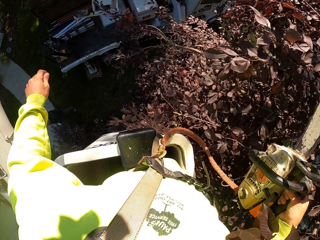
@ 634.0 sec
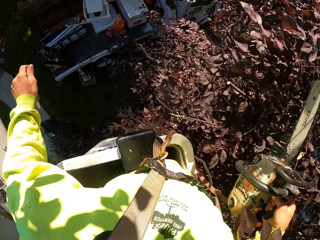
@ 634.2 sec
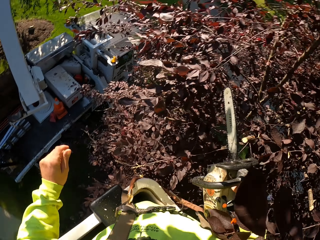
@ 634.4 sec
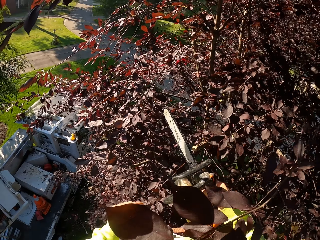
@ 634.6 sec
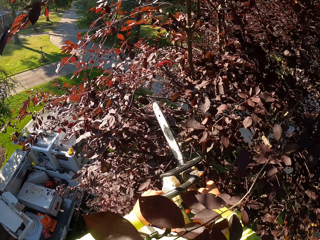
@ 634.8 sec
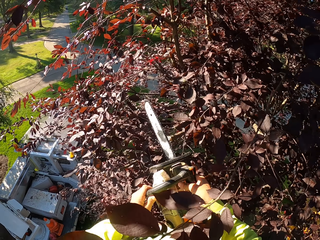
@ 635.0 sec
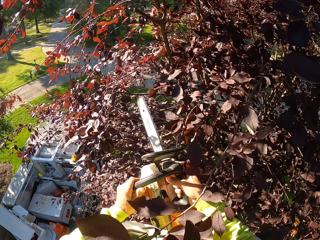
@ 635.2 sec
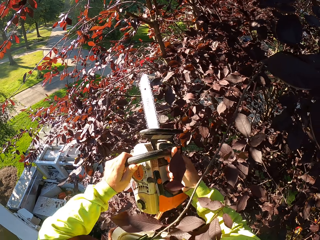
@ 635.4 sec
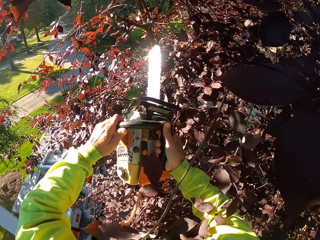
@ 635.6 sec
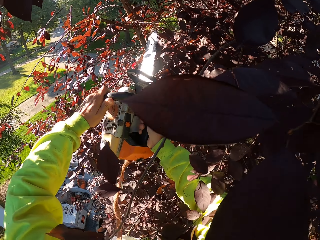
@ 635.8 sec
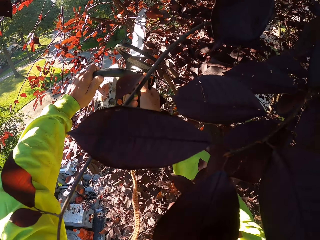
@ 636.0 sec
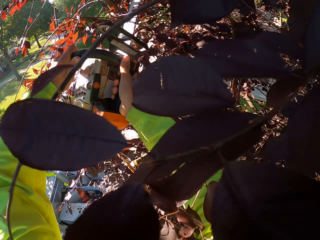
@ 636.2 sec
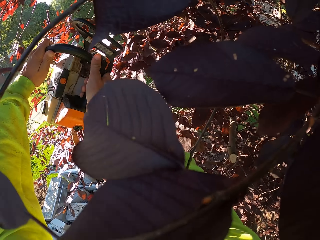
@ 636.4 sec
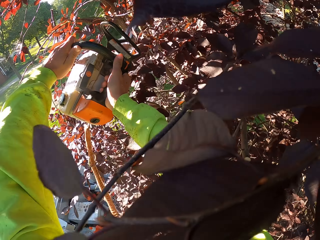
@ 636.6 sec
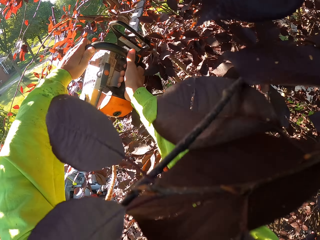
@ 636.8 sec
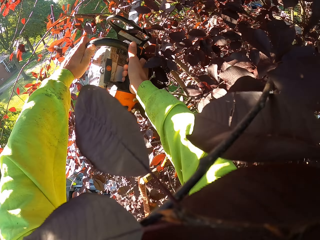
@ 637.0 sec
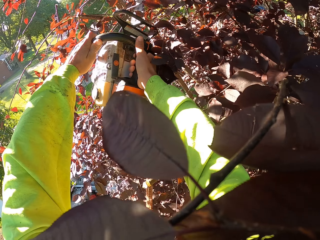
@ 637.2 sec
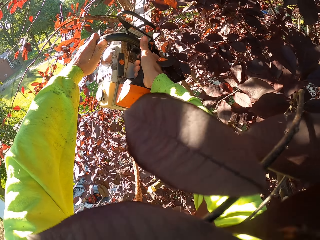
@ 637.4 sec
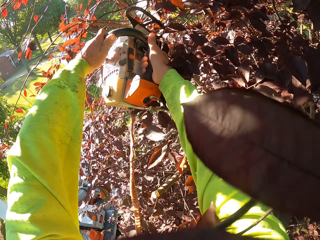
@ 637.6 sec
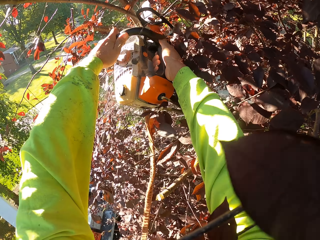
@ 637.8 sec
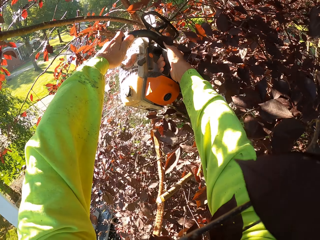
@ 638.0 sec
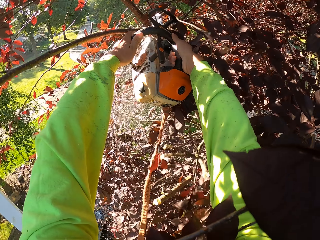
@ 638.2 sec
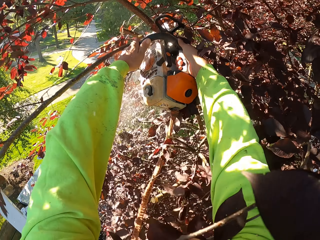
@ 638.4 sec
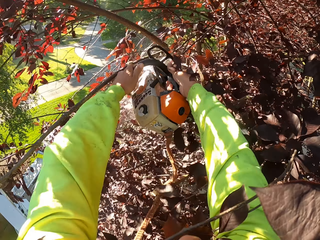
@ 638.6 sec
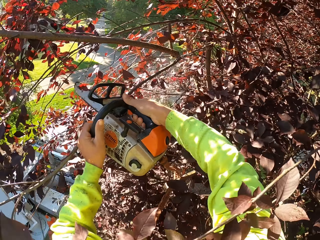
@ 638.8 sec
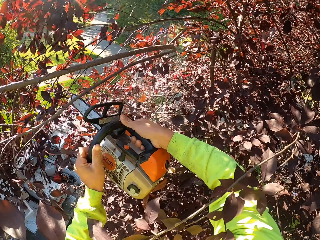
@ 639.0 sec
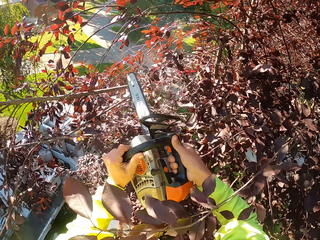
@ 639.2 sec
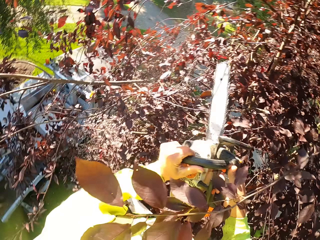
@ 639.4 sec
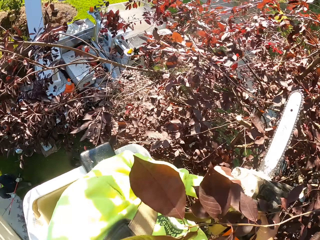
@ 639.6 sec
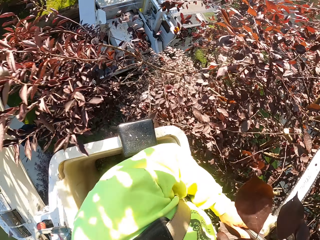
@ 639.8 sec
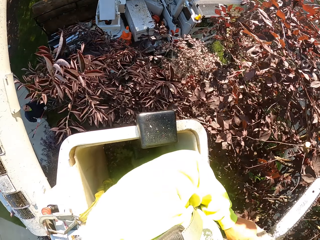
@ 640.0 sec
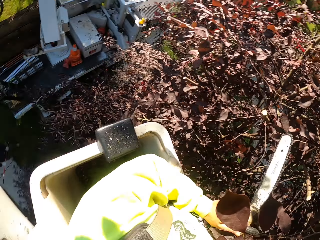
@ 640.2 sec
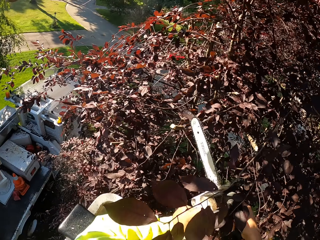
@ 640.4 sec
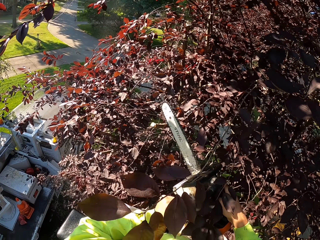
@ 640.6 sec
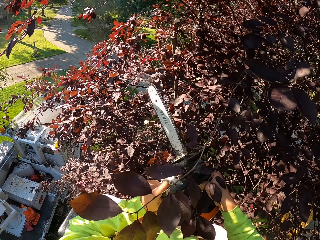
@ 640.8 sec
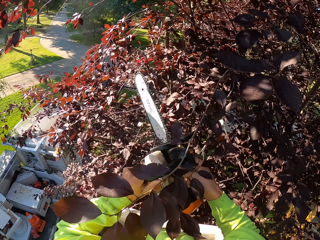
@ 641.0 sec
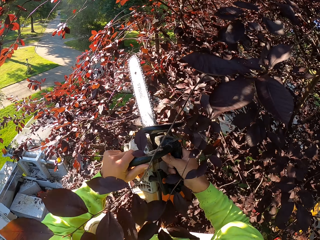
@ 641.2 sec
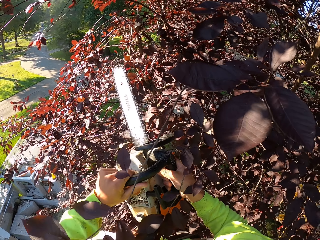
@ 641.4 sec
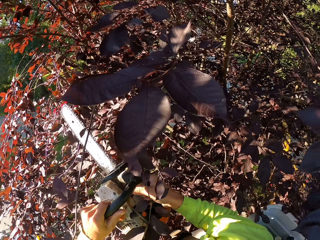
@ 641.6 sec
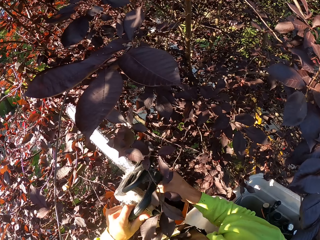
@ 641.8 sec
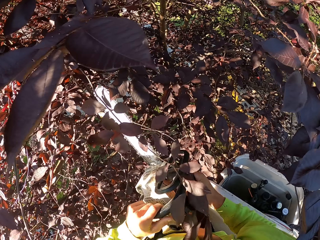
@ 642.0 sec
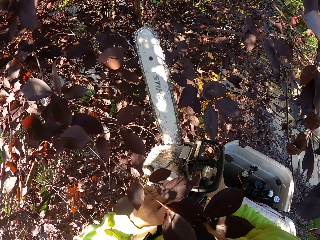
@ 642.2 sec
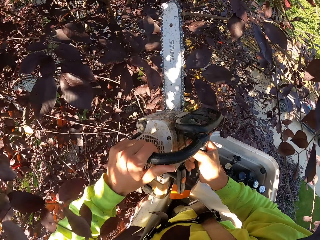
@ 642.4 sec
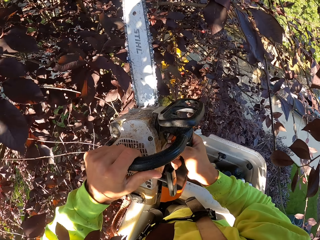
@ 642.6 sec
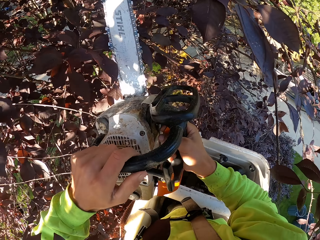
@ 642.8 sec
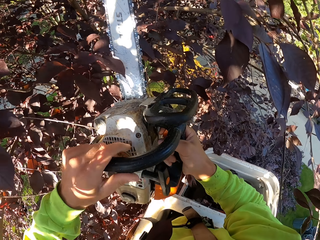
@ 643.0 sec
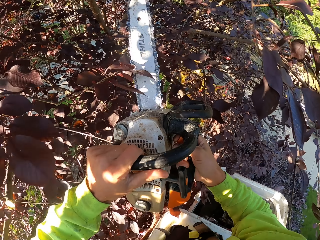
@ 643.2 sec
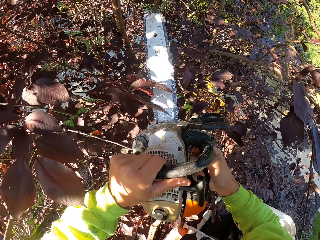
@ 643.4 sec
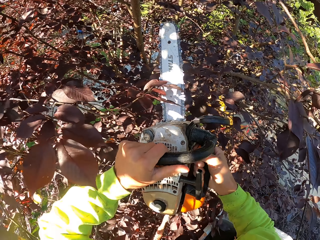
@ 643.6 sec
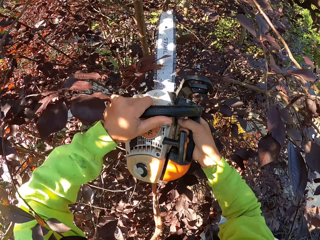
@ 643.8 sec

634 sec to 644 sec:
The camera wearer cuts some branches of the tree with the chainsaw in both hands.

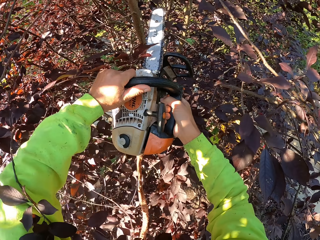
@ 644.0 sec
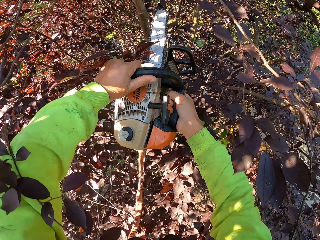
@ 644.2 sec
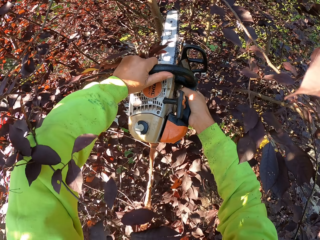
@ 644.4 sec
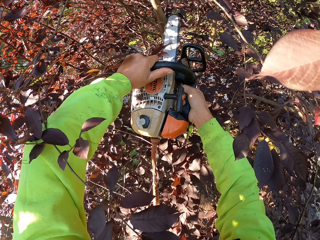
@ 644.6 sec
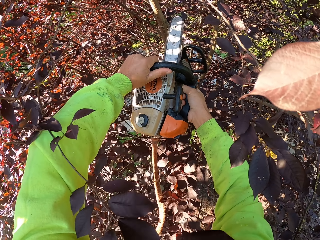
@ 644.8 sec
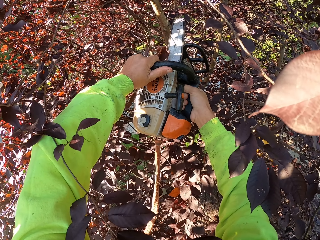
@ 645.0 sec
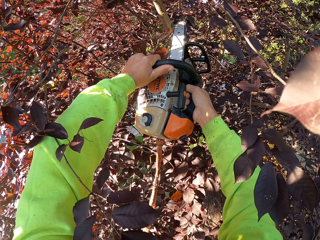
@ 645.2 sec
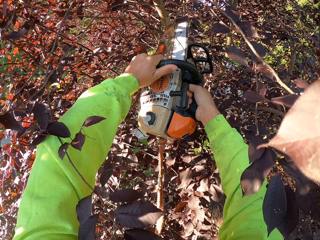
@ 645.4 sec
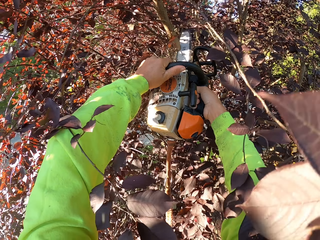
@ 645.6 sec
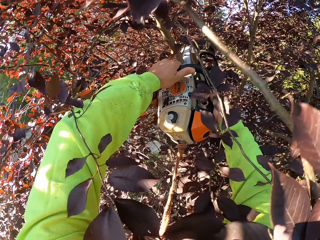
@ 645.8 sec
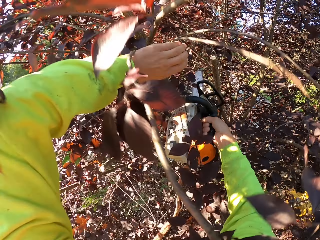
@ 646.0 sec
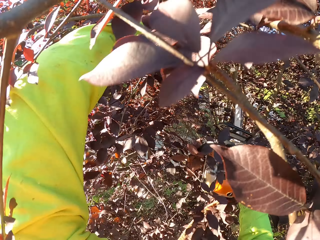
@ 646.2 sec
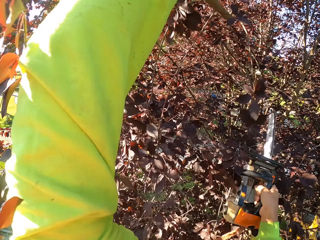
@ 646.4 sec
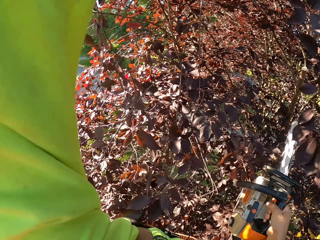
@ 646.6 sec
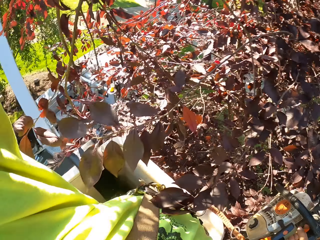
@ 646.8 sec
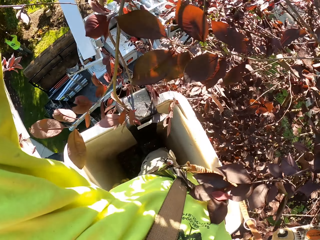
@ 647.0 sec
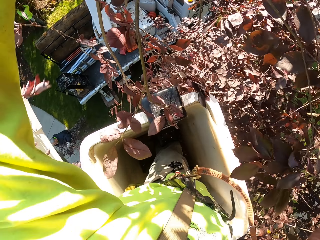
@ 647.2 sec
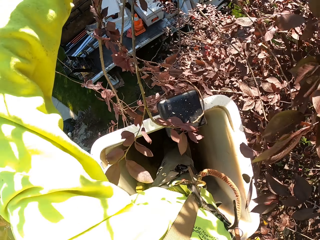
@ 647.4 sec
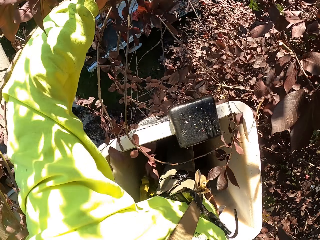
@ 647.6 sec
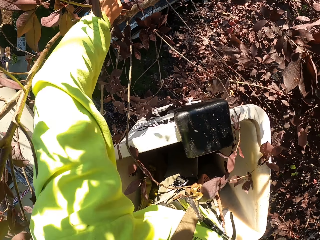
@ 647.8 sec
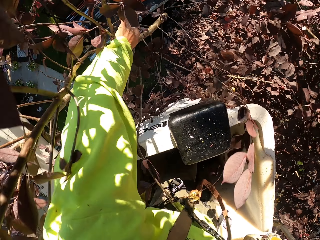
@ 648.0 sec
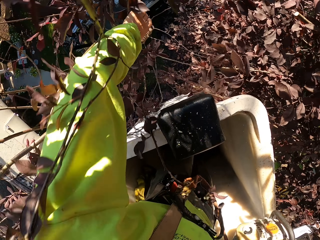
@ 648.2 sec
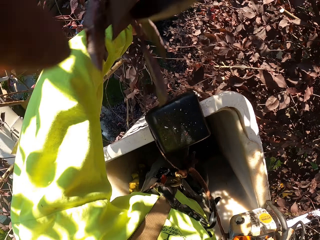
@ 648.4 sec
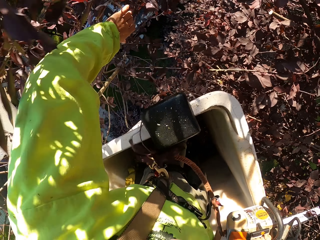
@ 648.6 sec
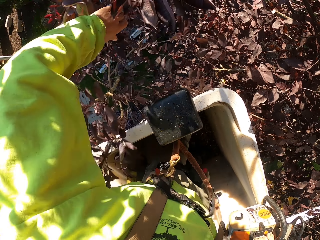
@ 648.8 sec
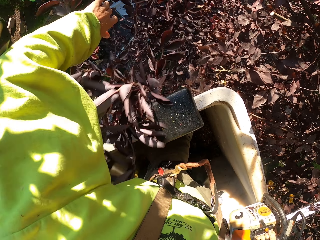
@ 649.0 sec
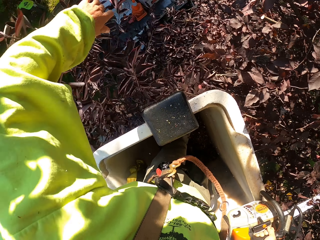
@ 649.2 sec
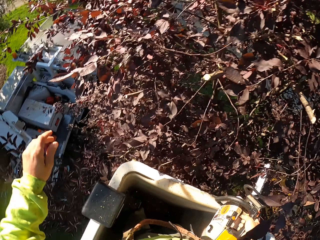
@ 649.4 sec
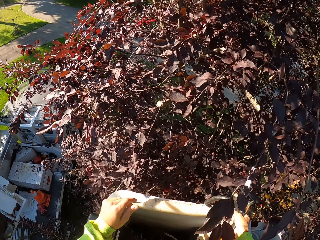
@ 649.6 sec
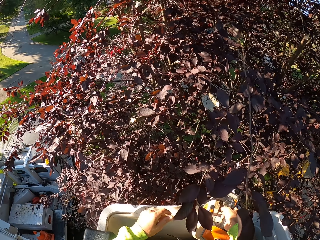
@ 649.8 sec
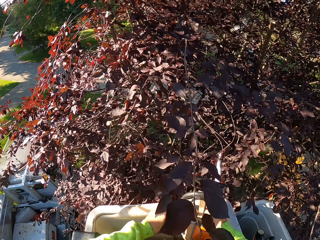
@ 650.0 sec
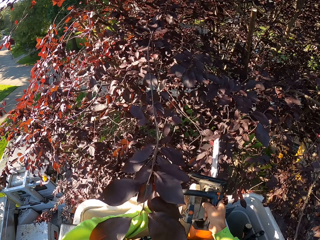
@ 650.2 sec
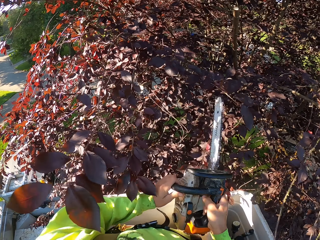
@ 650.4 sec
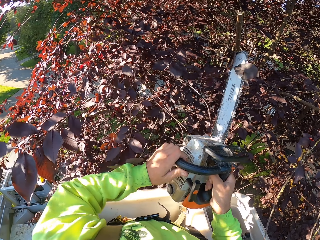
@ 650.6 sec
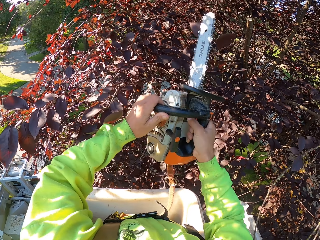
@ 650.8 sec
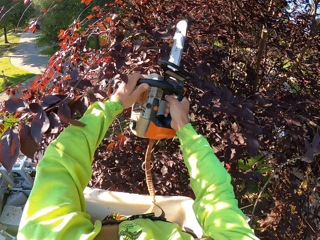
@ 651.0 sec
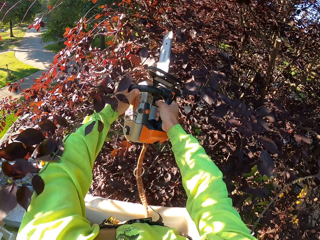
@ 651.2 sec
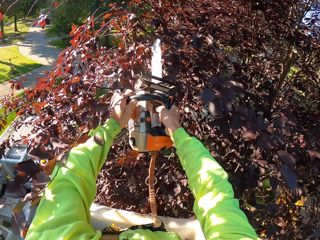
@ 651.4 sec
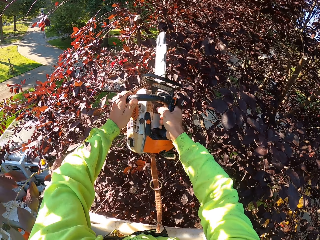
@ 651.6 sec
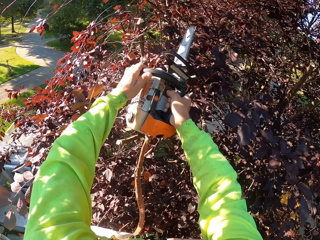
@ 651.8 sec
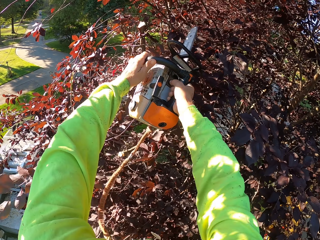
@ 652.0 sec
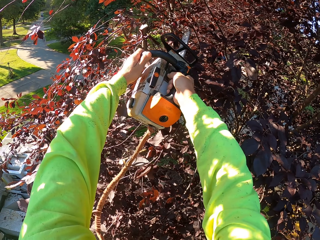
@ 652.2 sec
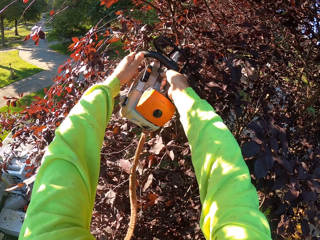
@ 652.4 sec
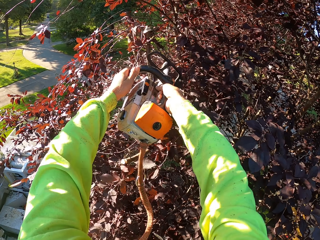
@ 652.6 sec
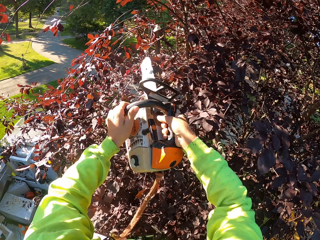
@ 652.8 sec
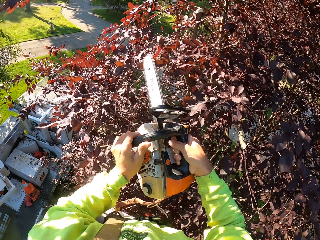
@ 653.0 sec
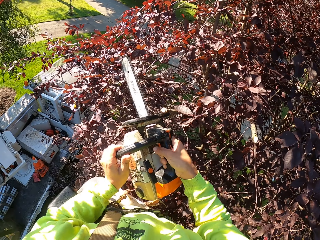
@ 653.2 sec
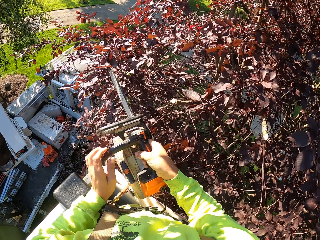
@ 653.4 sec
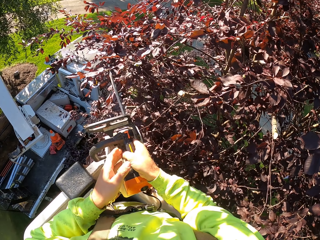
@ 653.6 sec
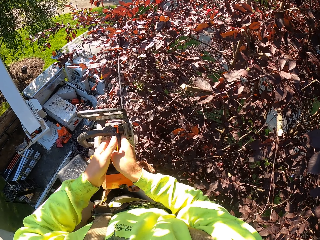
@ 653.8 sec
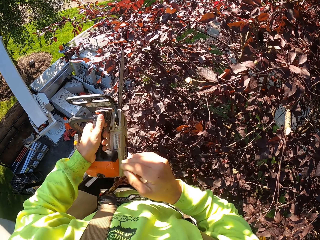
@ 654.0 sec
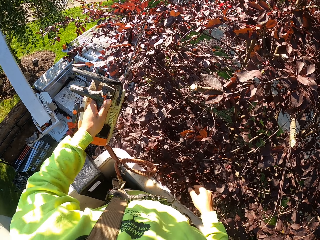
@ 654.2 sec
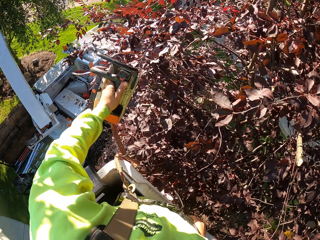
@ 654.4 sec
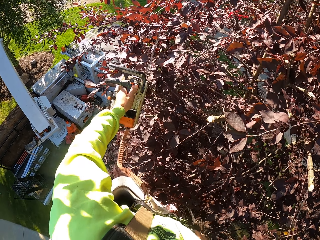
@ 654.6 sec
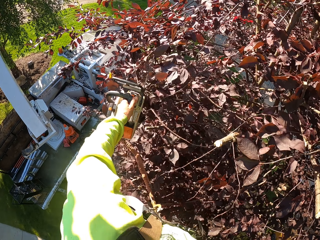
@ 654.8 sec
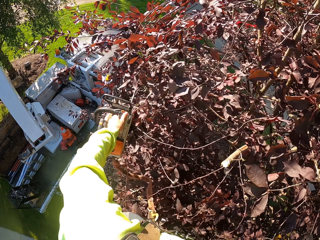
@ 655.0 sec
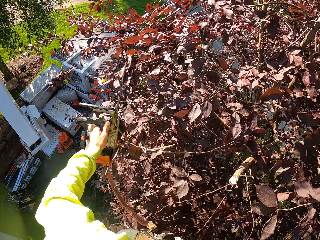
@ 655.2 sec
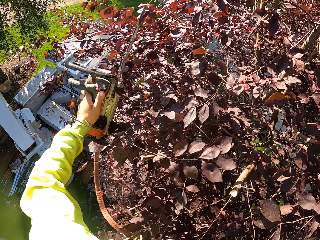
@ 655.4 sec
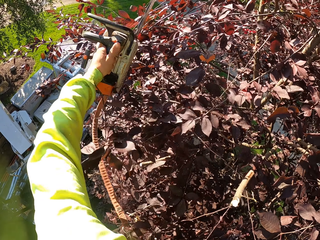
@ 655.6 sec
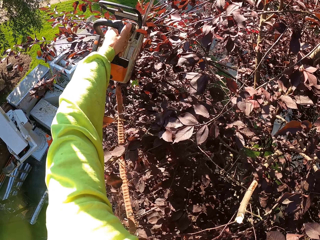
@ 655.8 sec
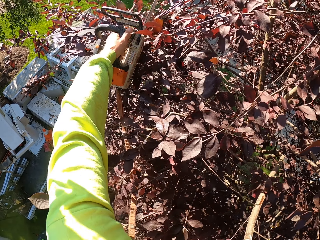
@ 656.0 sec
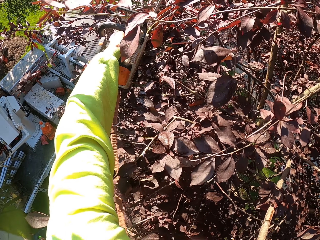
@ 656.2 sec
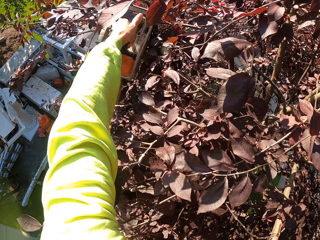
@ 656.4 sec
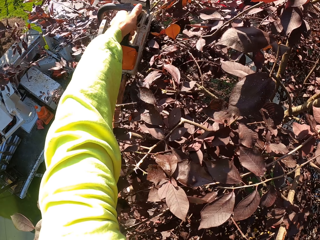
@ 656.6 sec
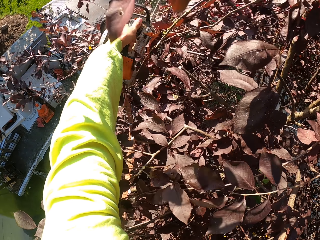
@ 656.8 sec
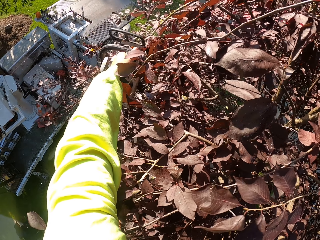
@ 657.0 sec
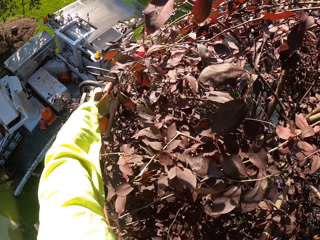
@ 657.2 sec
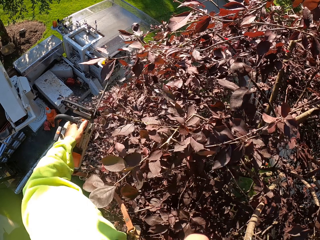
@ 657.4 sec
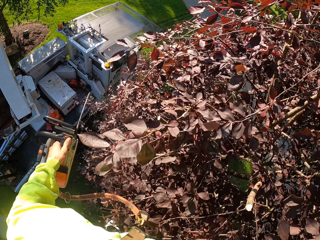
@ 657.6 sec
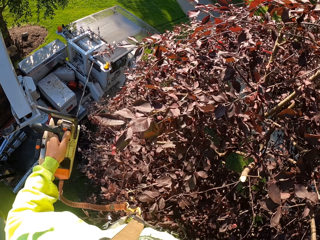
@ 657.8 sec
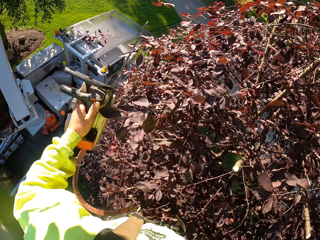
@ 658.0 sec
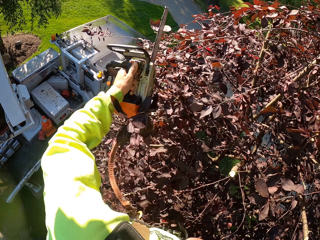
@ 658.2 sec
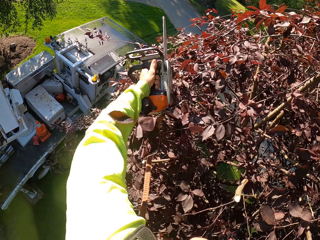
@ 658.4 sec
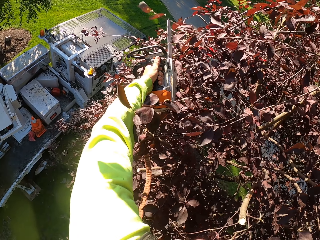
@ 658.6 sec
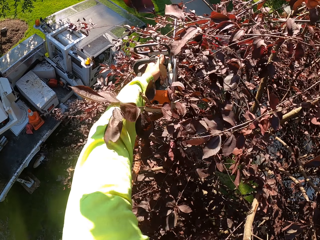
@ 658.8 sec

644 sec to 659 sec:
The camera wearer holds the tree branch. He throws branches of the tree on the ground with his left hand. He cuts some branches of the tree with the chainsaw in both hands. He transfers the chainsaw to his right hand from his left hand. He cuts some branches of the tree with the chainsaw in his left hand.
